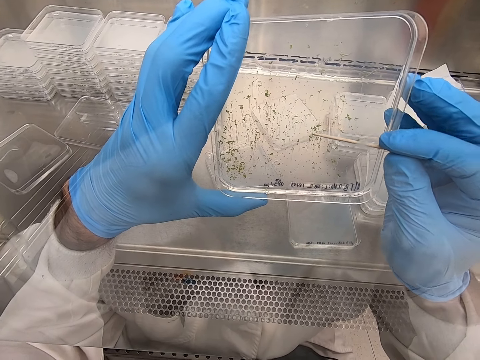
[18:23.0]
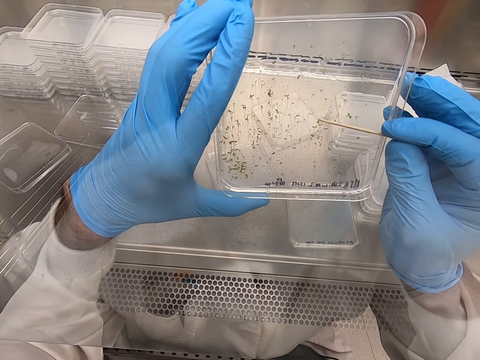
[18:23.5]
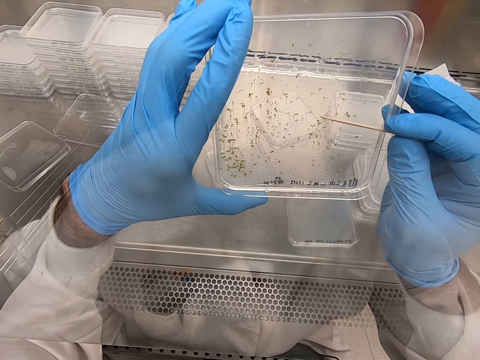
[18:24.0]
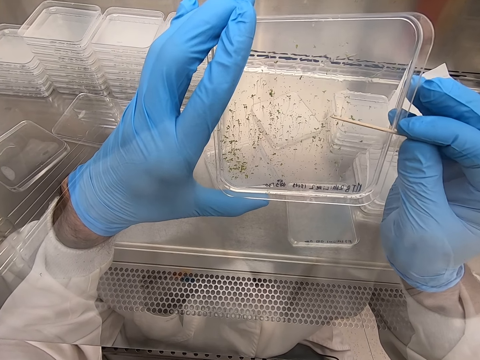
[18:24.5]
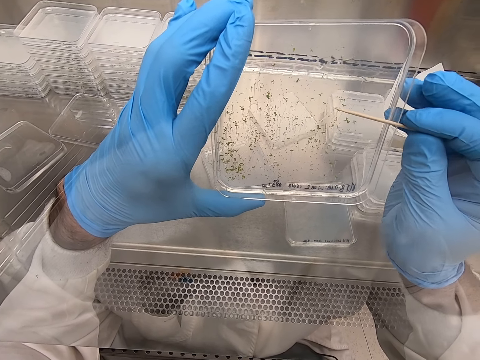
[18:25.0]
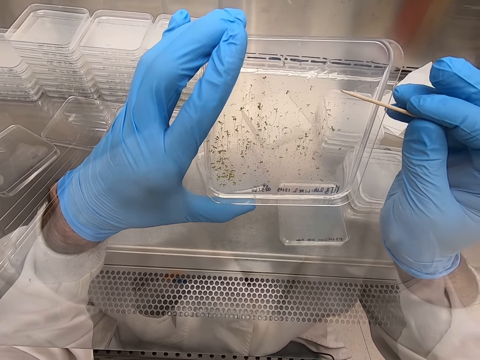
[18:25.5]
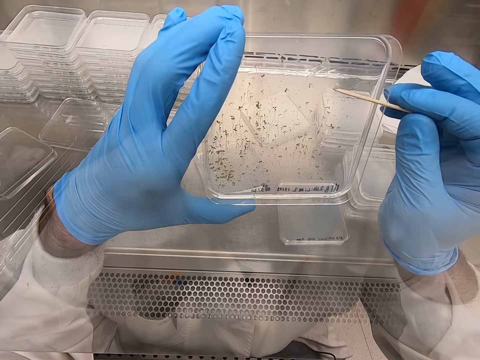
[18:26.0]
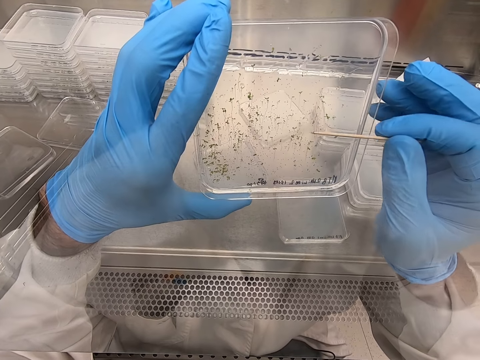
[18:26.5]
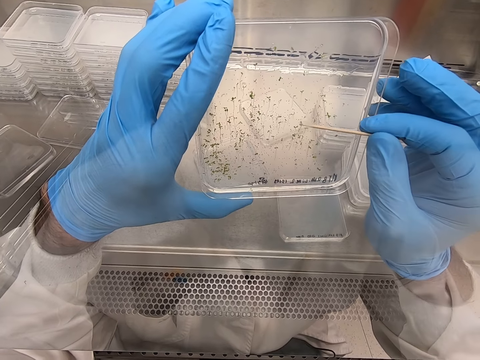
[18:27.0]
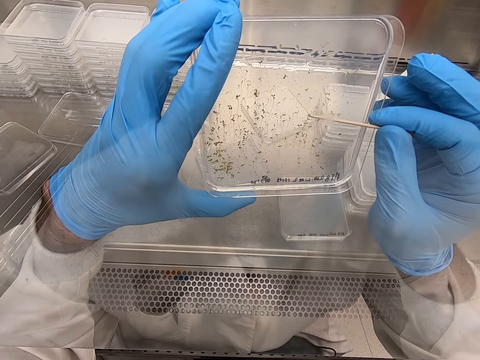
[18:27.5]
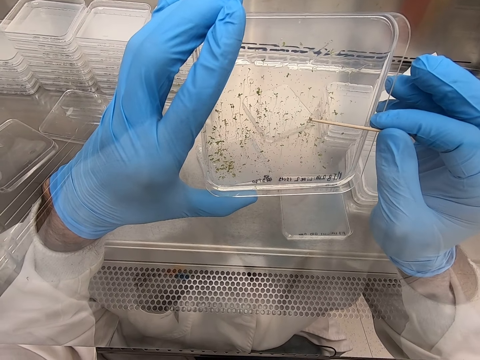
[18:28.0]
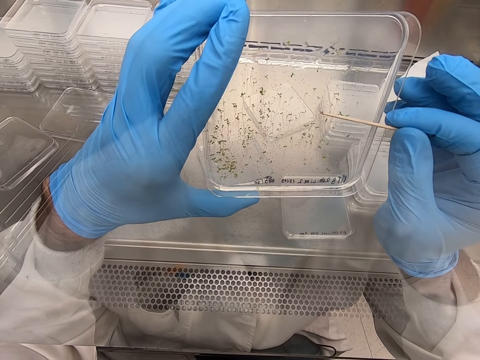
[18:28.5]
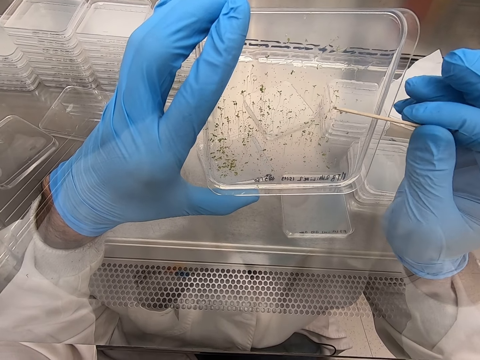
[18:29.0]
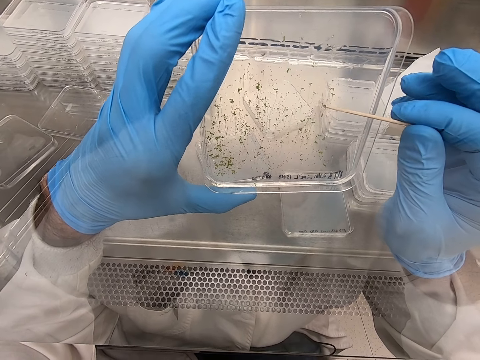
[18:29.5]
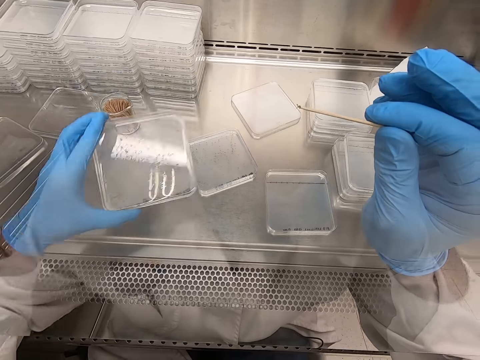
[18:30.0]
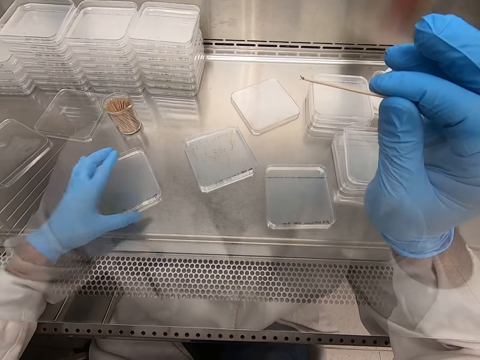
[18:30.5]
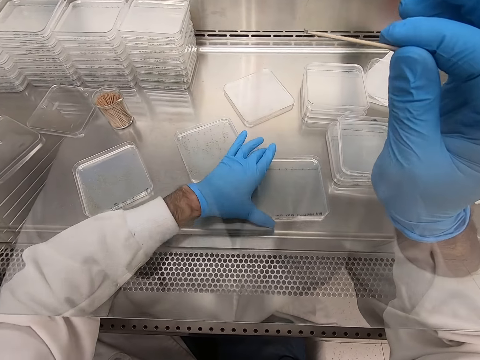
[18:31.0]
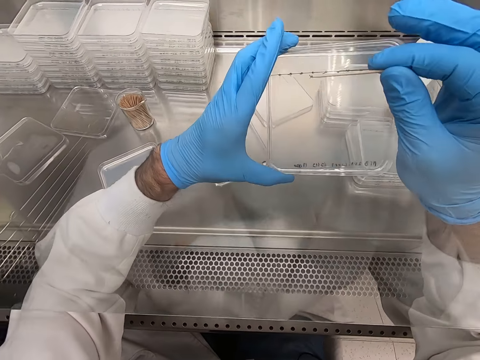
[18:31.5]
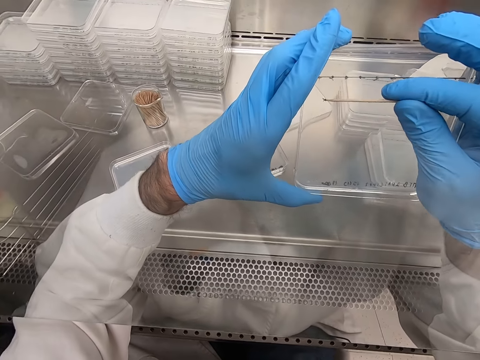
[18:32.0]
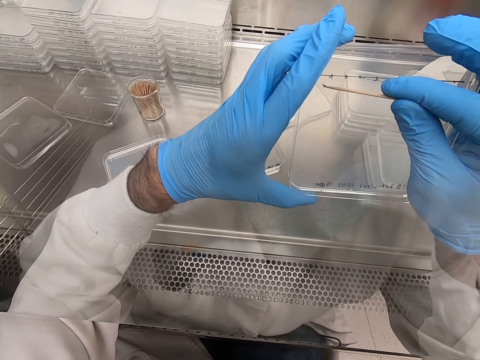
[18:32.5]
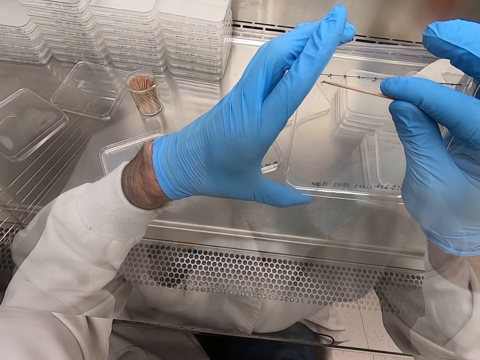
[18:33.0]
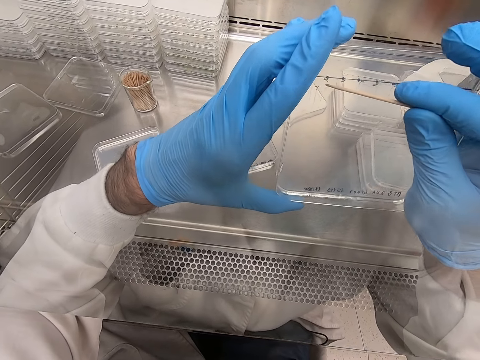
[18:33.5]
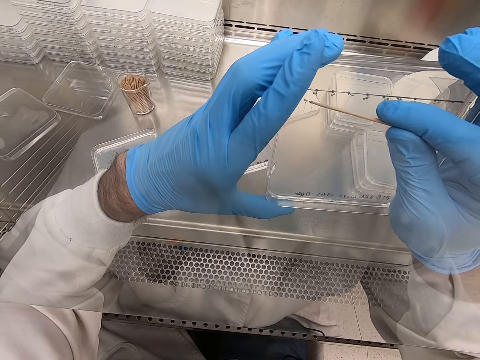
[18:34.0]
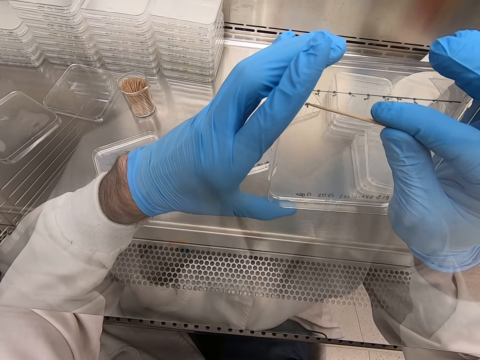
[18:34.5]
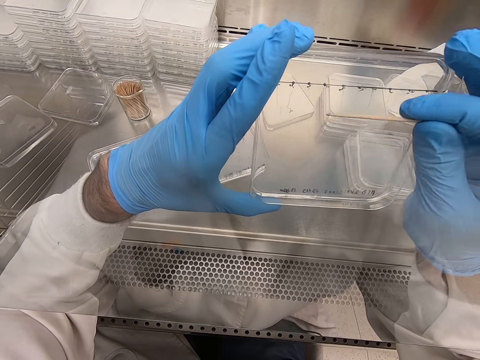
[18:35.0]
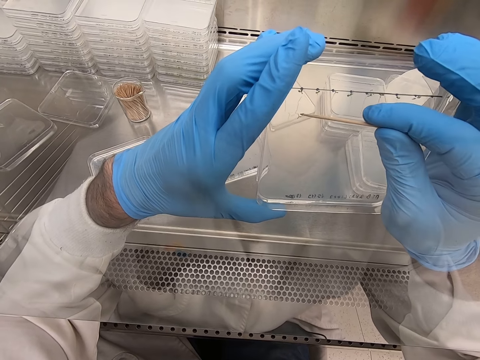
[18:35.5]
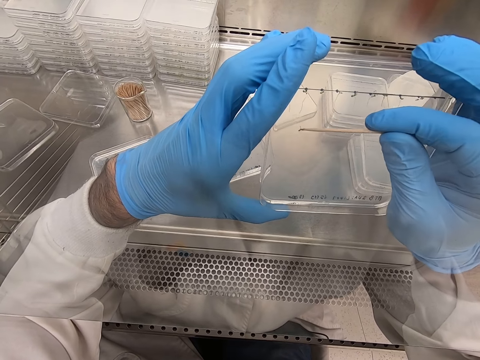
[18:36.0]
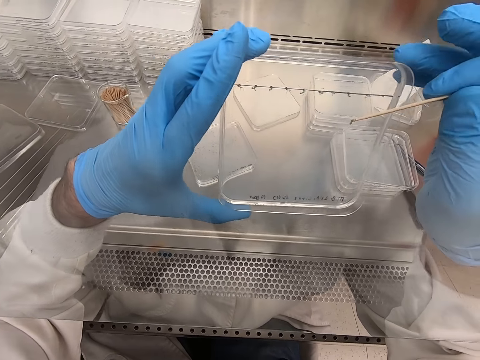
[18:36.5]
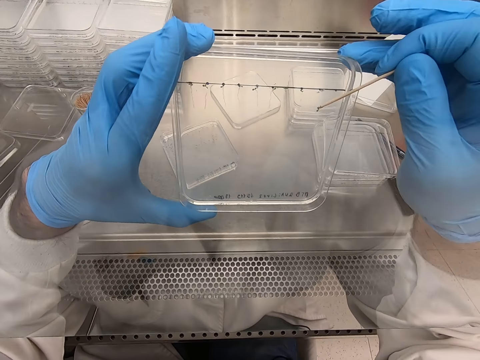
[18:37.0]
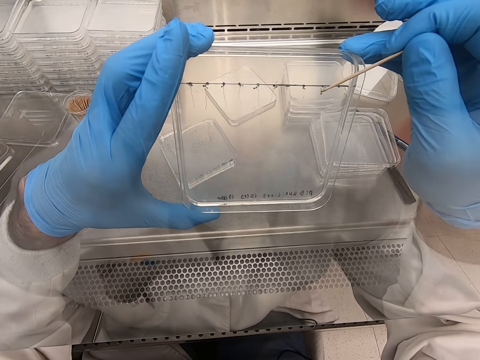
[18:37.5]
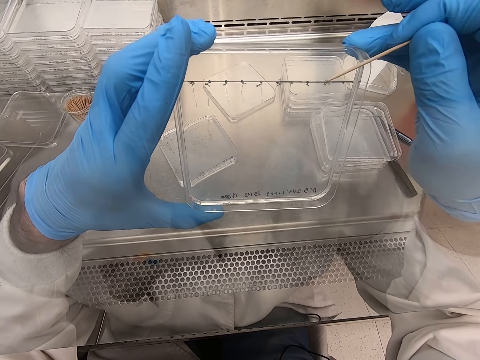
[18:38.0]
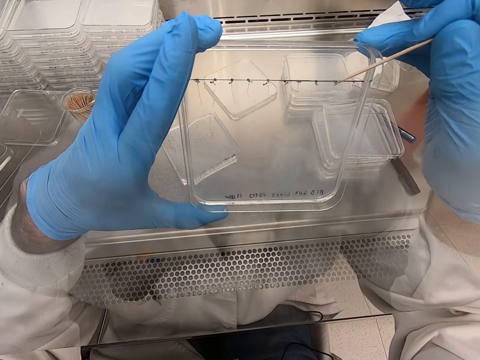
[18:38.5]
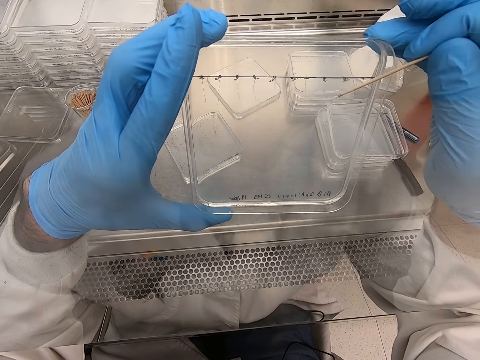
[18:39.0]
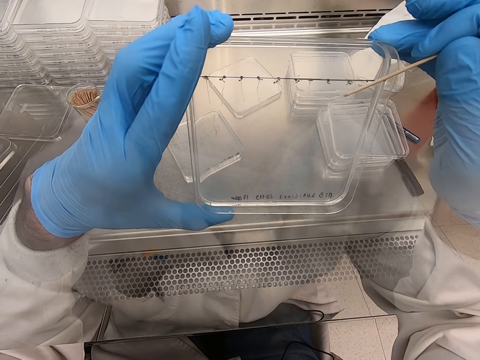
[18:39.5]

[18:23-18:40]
The camera wearer puts the acrylic sheet or glass plate on the table. They pick the acrylic sheet. They remove particles from the acrylic sheet. They place a tiny thing in the plate. They remove a tiny thing.

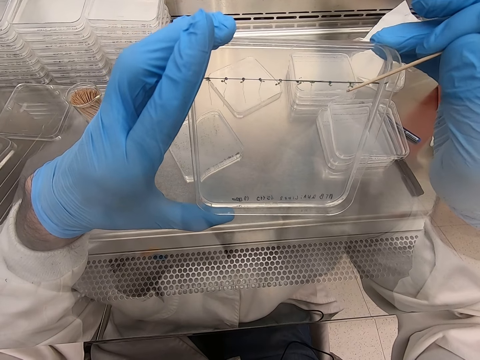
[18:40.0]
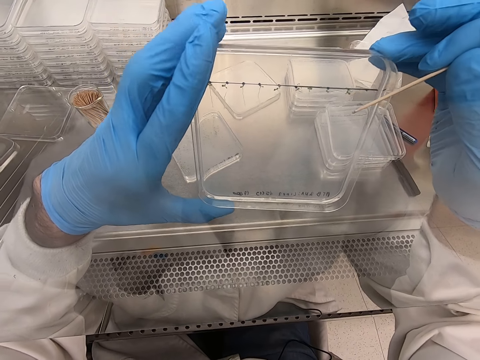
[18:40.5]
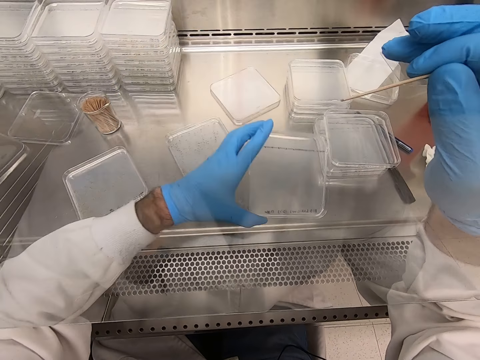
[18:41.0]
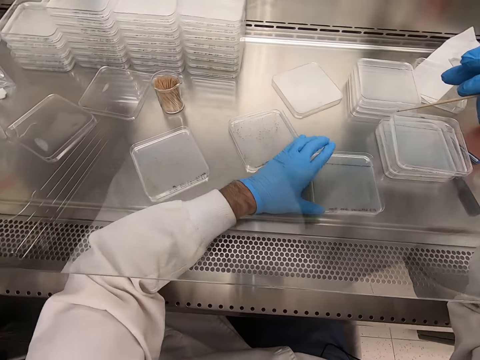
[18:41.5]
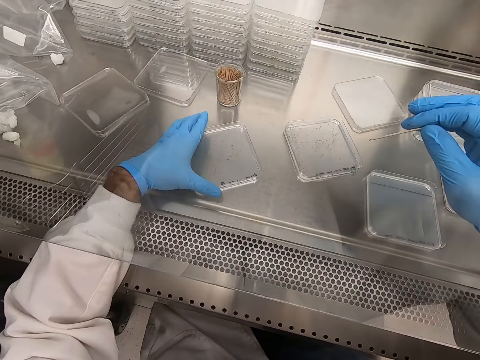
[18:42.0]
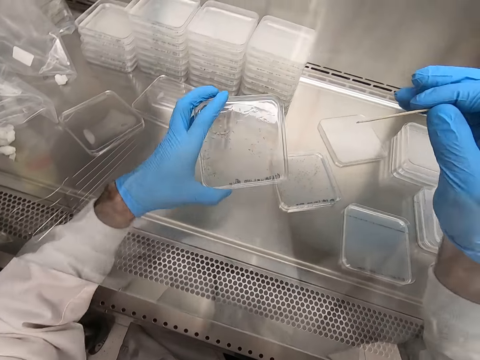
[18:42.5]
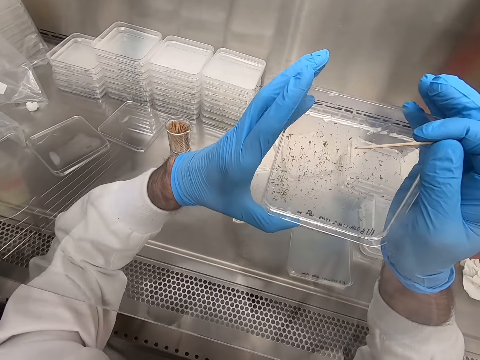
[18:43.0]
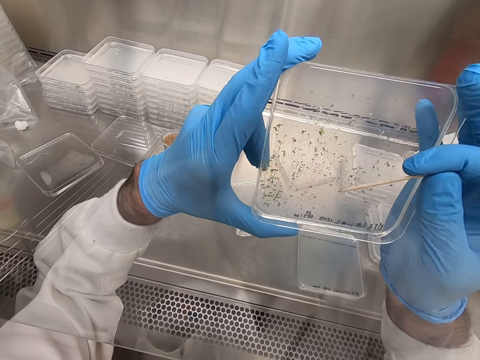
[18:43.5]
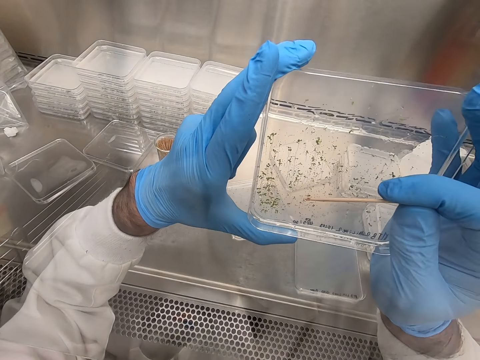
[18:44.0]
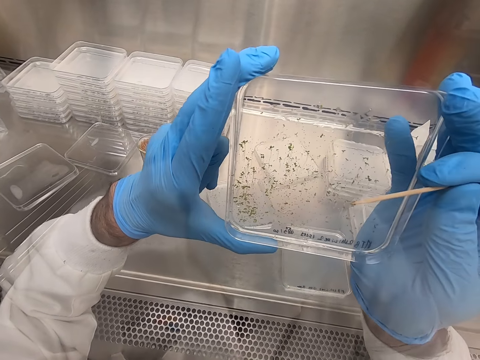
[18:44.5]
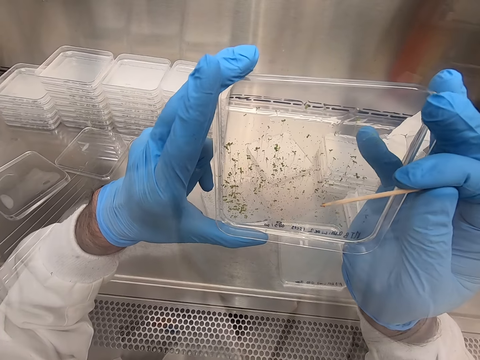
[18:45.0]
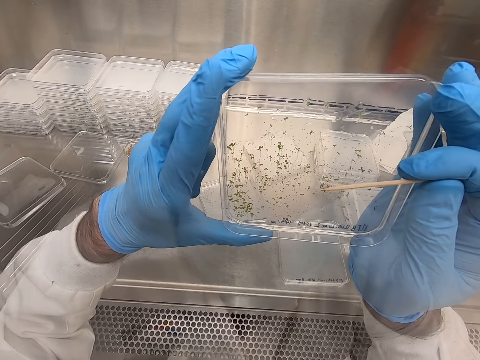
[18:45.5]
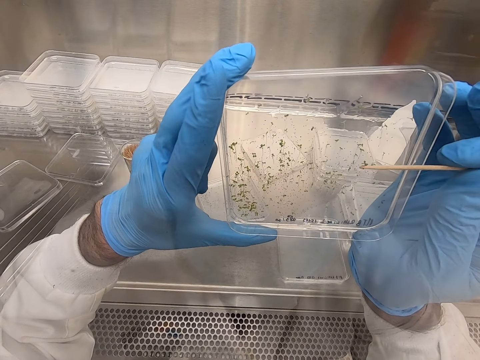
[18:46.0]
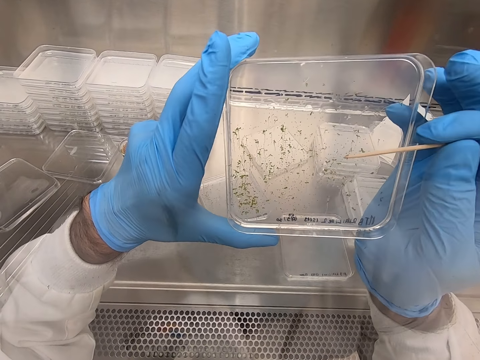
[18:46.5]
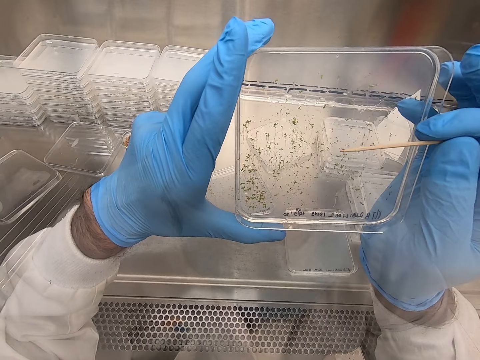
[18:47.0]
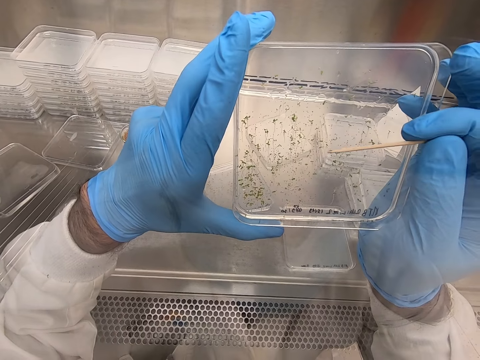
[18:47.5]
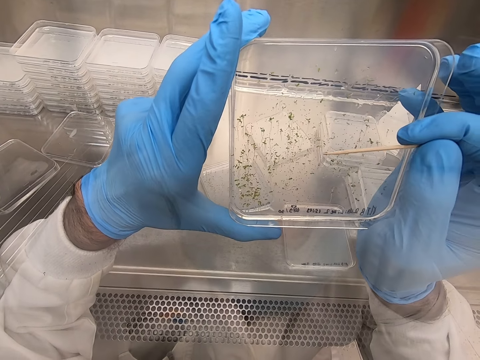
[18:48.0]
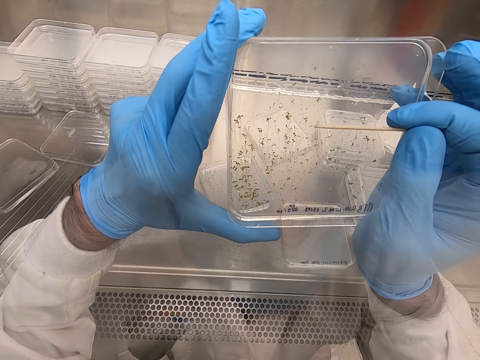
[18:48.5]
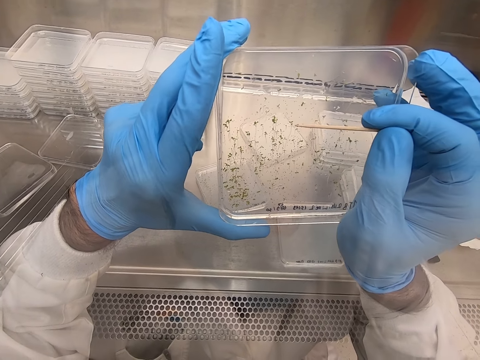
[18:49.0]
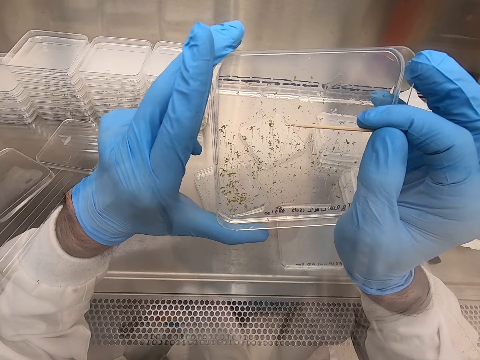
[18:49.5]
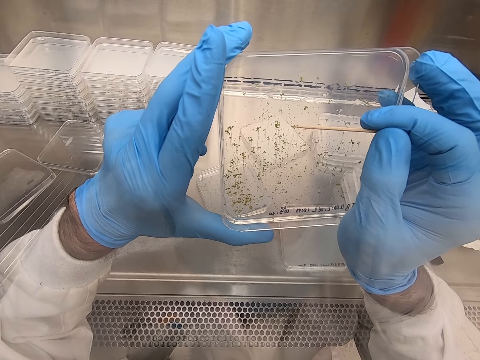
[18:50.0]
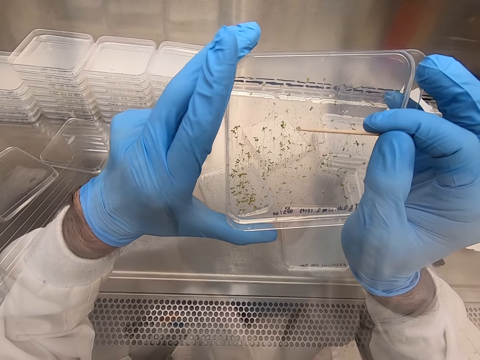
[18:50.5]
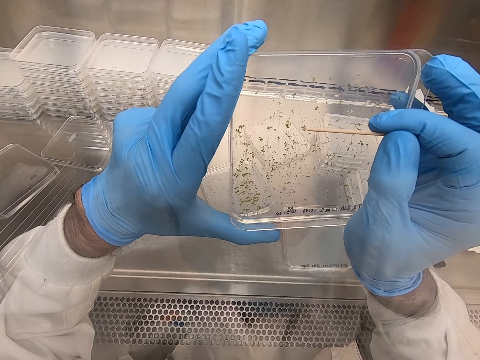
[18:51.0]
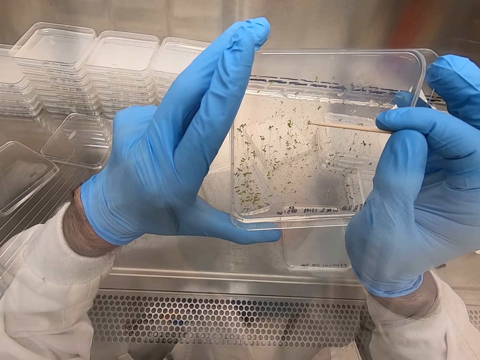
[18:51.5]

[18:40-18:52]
The camera wearer places the acrylic sheet on the table. They pick the acrylic sheet. They remove particles on the acrylic sheet.
